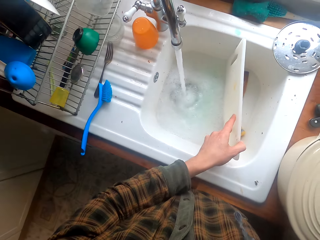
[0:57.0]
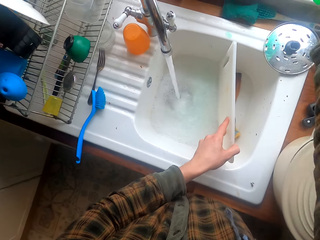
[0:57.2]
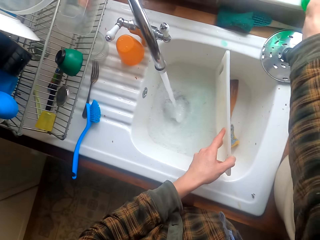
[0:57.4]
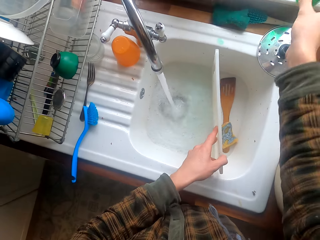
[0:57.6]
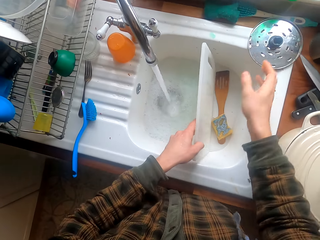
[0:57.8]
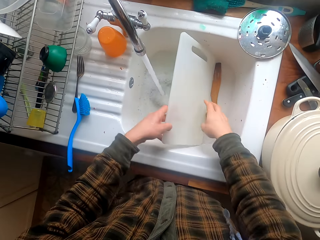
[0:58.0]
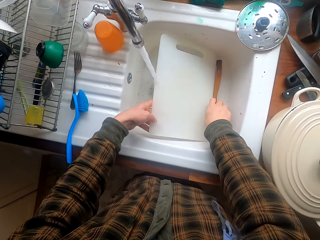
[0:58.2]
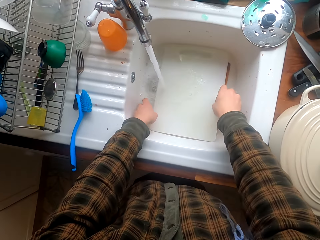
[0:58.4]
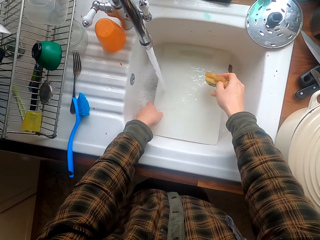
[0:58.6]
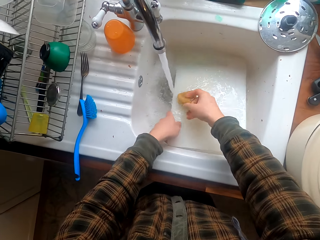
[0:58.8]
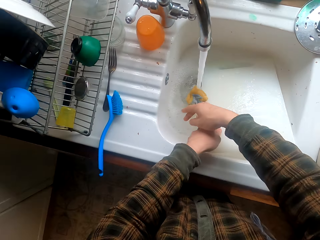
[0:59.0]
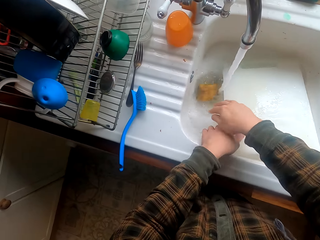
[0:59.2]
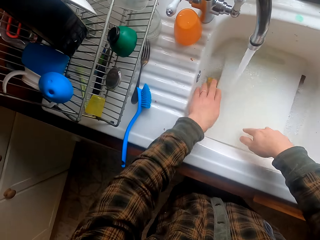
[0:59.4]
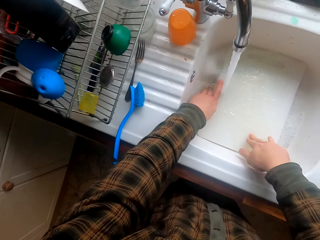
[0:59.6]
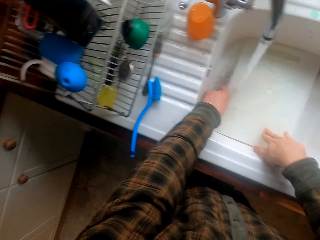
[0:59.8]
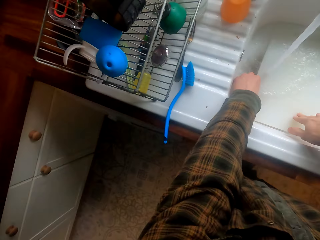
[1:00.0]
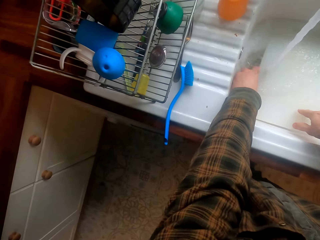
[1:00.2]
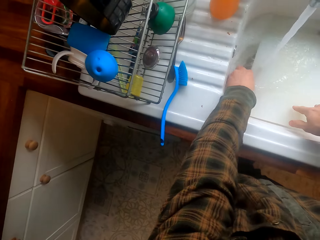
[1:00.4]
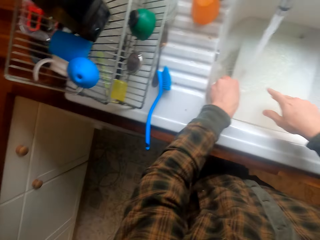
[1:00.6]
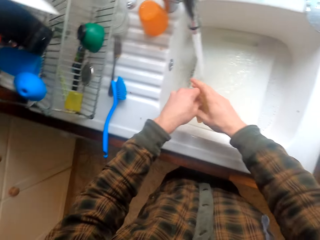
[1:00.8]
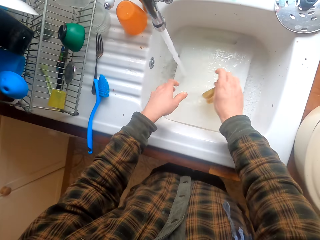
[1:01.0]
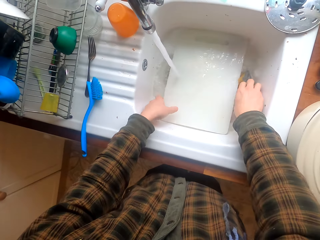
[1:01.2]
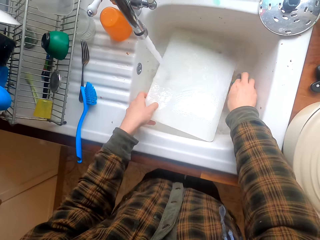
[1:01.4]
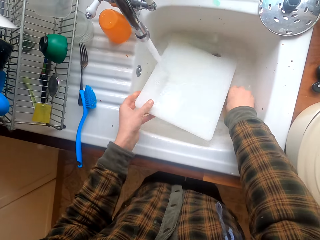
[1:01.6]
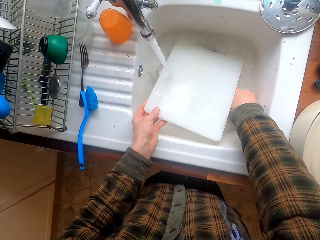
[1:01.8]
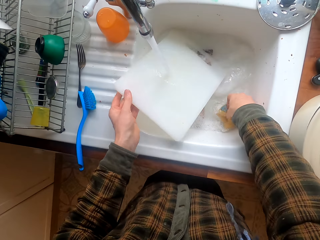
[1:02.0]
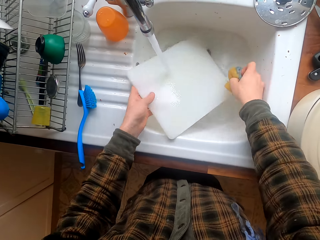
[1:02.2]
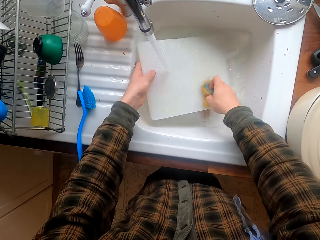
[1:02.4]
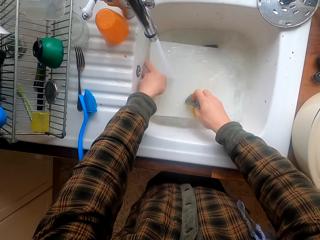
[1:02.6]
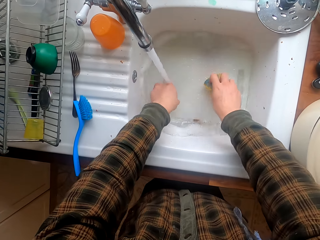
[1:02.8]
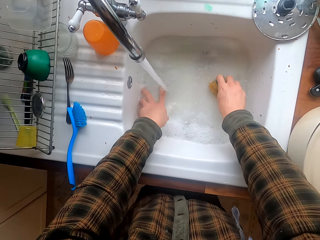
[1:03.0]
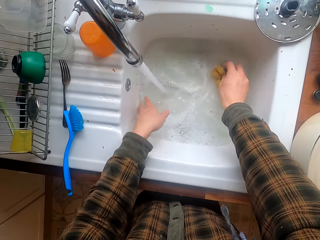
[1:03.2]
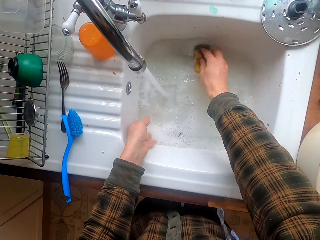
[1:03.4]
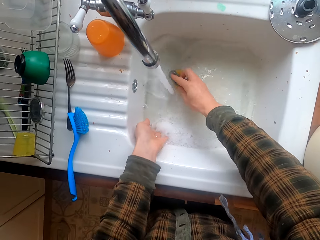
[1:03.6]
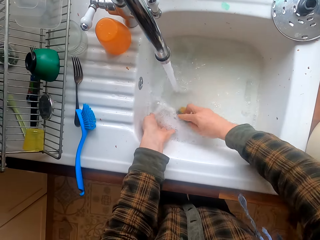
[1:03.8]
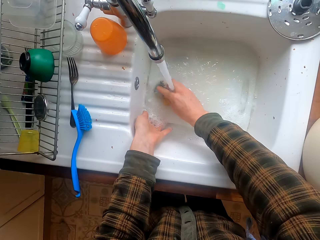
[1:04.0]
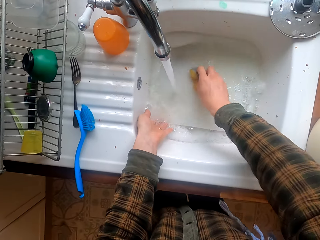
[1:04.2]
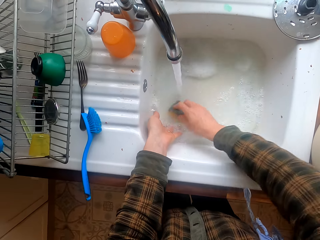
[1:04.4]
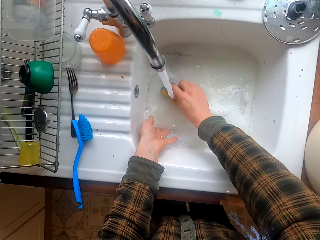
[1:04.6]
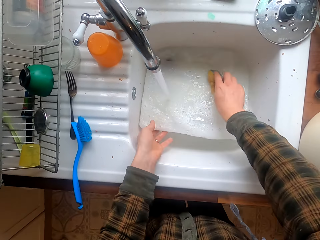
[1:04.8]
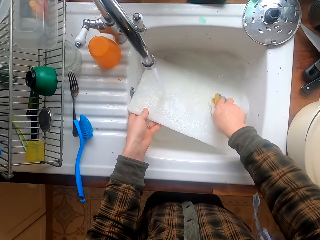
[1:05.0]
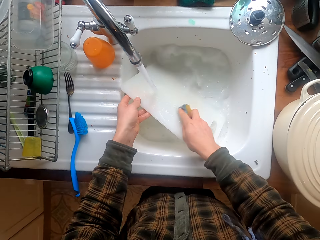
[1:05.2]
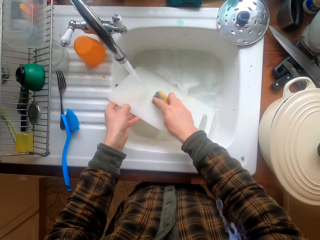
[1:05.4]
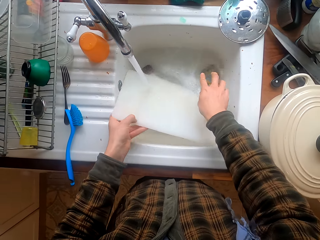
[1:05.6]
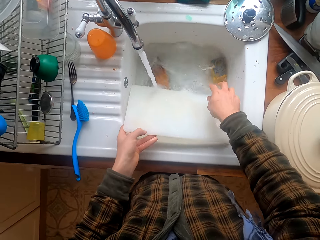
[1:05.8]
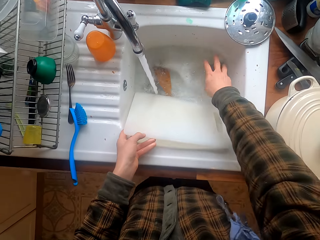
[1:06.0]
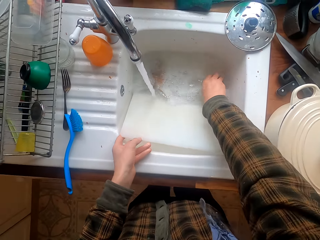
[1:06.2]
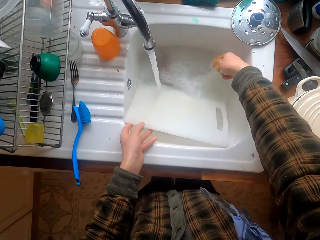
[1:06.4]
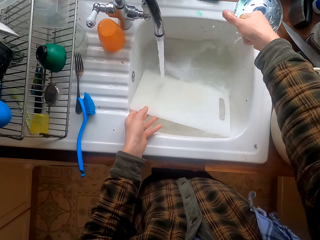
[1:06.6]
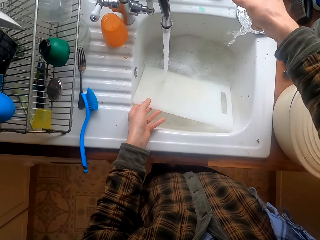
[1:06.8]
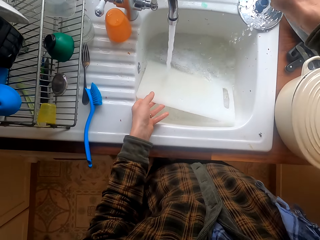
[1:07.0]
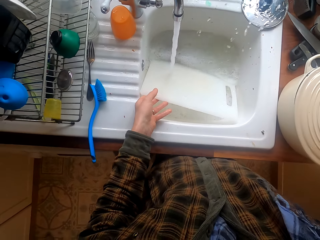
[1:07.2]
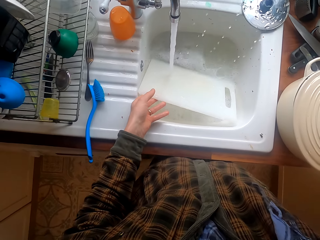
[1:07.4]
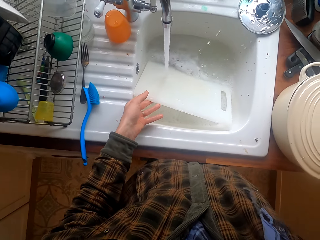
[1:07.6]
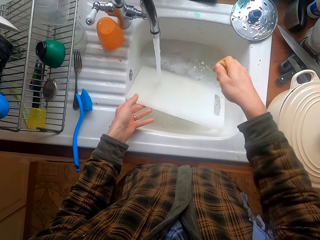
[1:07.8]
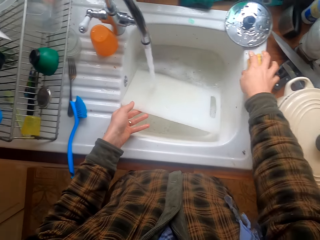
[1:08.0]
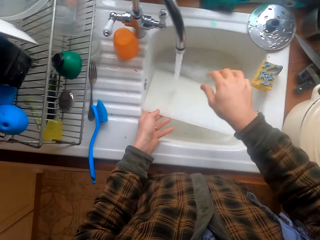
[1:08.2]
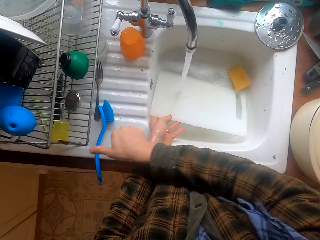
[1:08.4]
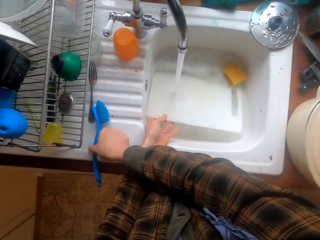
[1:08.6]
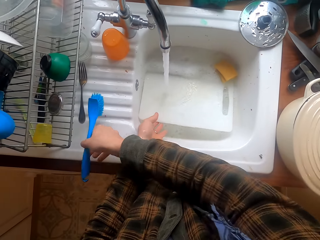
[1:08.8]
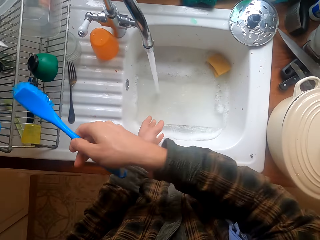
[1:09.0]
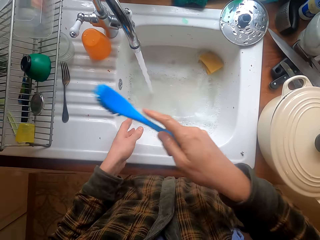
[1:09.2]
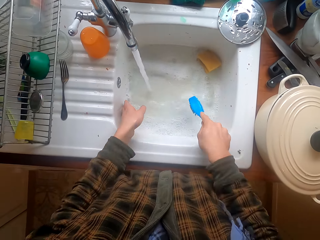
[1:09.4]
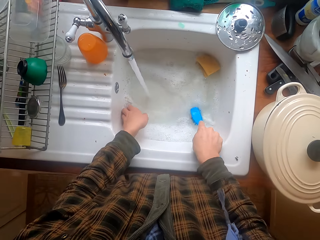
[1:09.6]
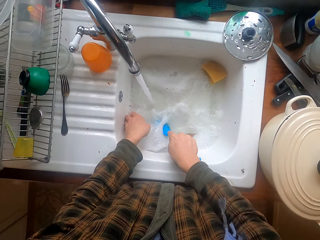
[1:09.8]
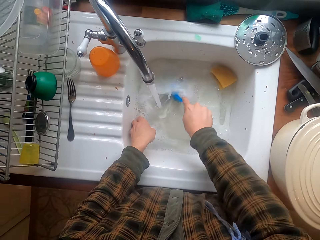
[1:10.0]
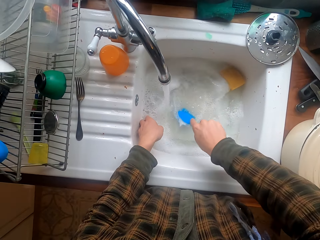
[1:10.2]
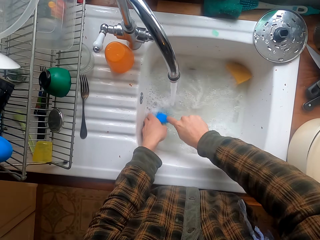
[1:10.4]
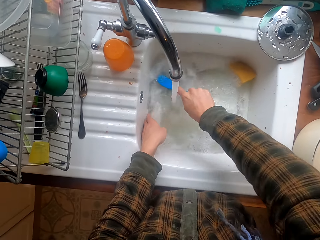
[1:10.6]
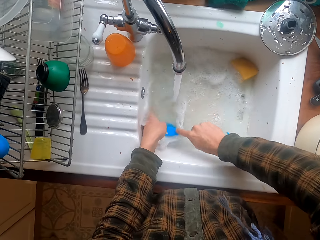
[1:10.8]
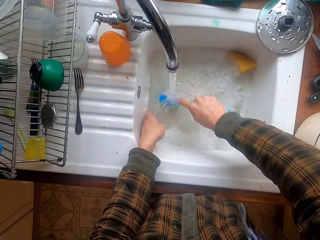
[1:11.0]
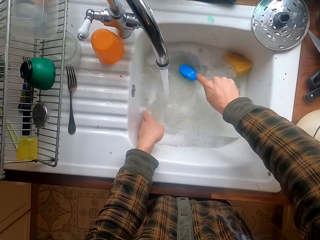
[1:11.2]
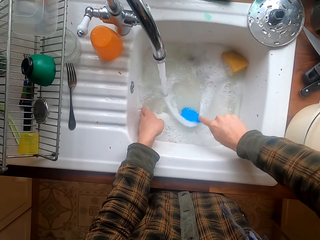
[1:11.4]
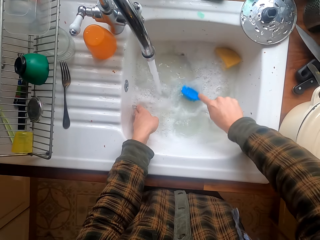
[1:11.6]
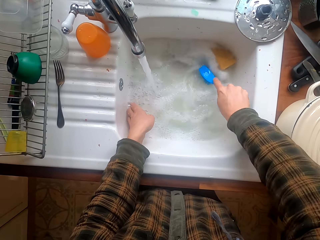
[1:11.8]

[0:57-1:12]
The camera wearer puts the detergent bottle on the kitchen slab. They hold the chopping board with both hands. They take a scouring pad. They throw the scouring pad in the sink. They wash the chopping board. They take the scouring pad. They put the scouring pad on the other side of the sink. They take the scouring pad. They scrub the chopping board. They put the scouring pad in the sink. They take the scouring pad. They remove excess water from the scouring pad. They put the scouring pad in the sink. They take the utensil brush. They wash the chopping board.

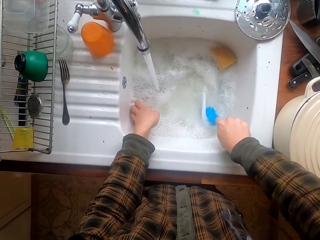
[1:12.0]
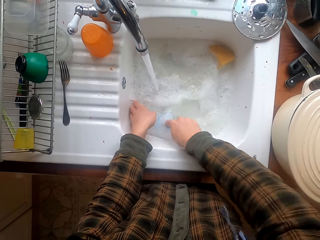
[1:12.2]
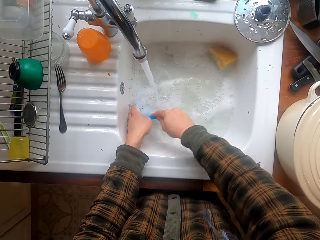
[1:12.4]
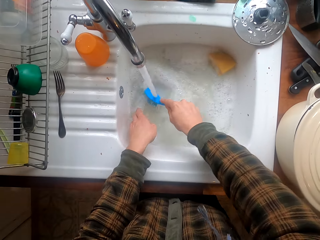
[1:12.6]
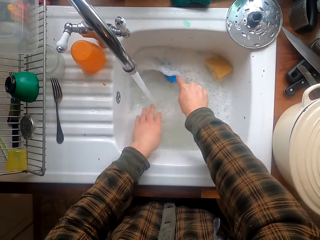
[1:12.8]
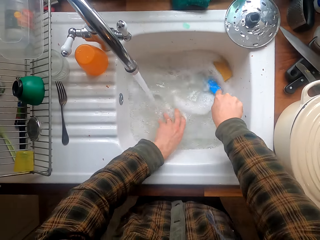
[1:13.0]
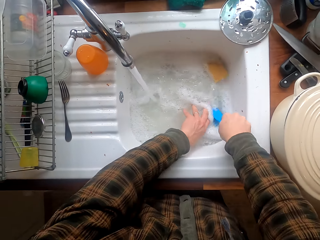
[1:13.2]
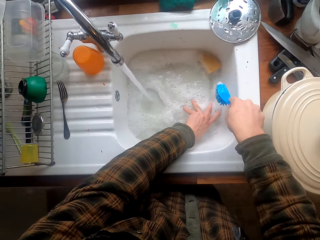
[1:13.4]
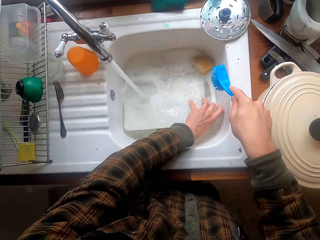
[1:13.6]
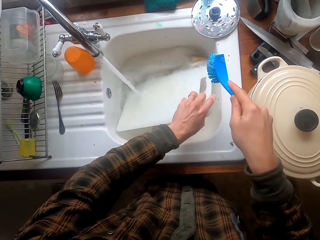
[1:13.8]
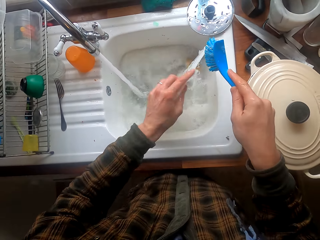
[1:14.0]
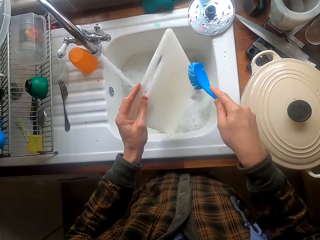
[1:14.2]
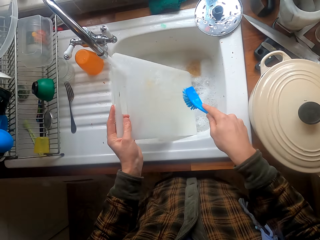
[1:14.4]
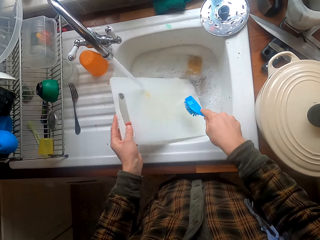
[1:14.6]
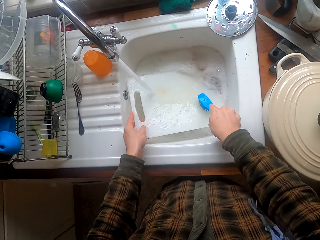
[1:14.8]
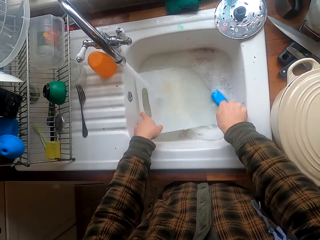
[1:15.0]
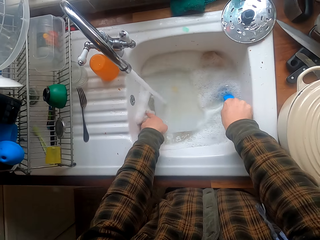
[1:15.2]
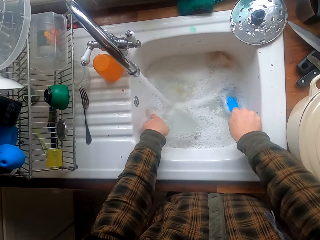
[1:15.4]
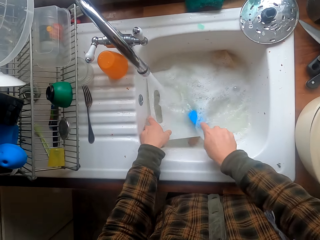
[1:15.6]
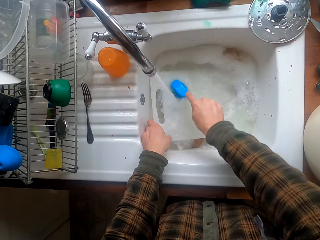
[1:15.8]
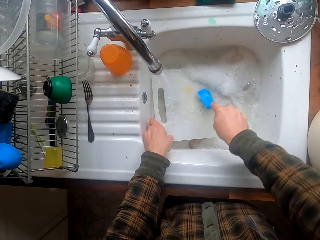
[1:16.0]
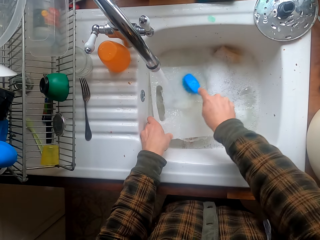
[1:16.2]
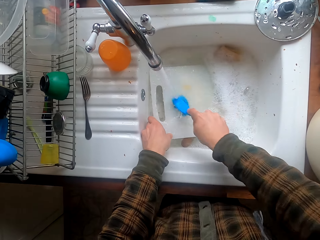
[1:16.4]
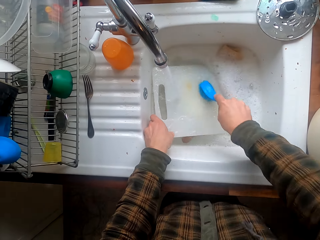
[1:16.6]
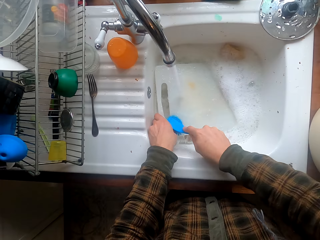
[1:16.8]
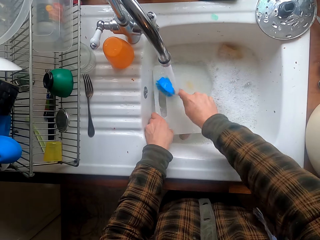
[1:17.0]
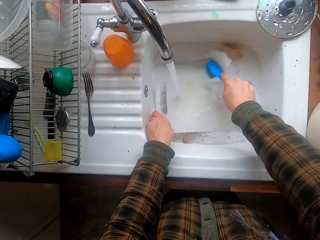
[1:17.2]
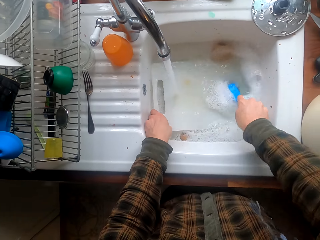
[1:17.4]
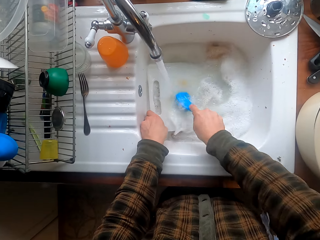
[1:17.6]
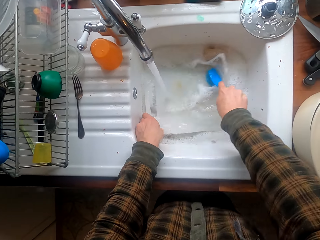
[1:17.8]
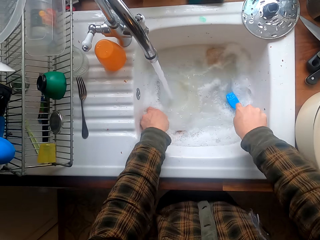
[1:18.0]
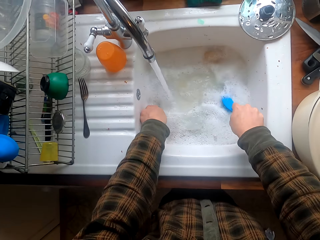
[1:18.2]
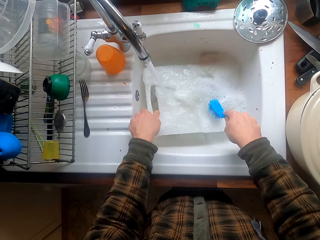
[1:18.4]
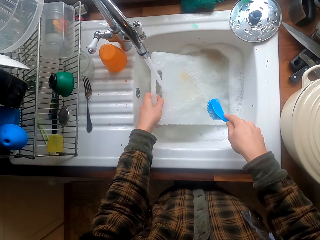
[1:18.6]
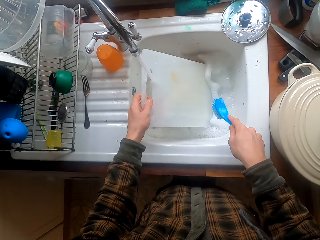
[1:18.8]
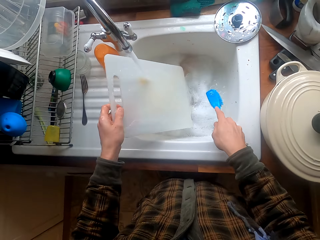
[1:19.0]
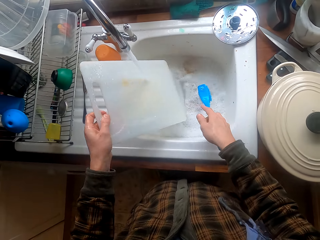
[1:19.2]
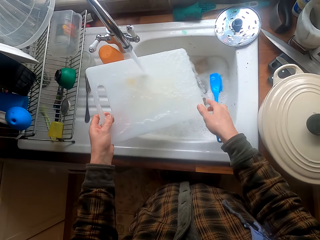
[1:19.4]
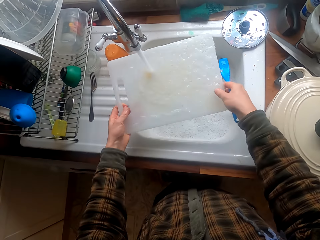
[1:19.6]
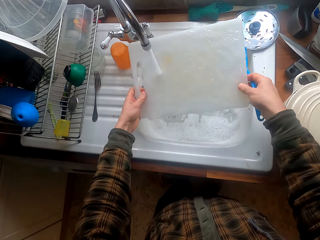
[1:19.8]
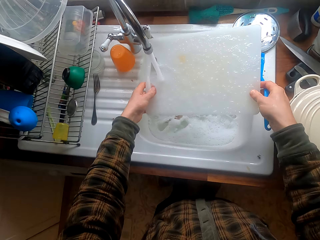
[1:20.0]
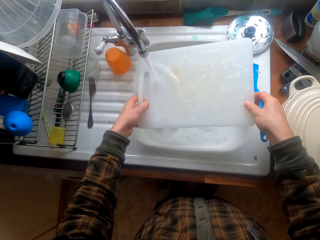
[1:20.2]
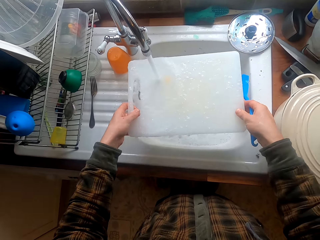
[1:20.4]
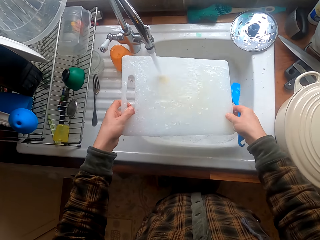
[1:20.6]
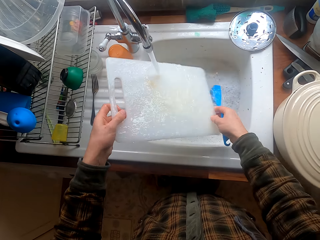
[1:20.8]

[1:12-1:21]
The camera wearer rinses the chopping board.
